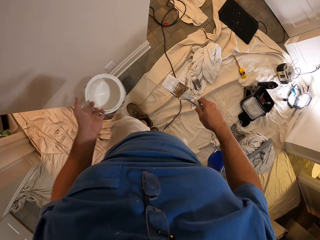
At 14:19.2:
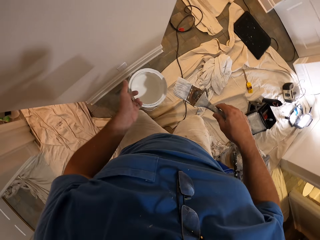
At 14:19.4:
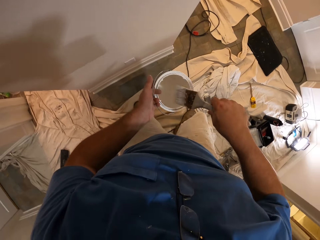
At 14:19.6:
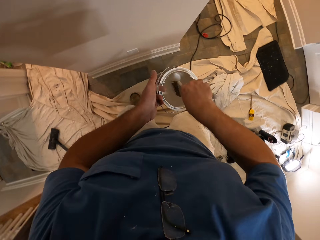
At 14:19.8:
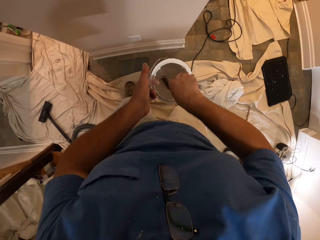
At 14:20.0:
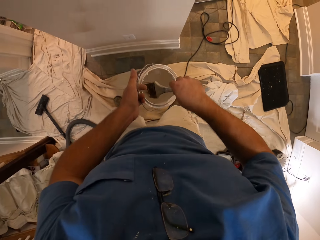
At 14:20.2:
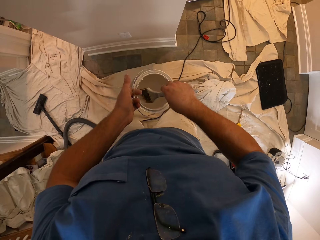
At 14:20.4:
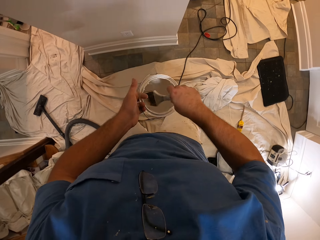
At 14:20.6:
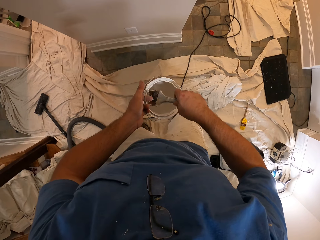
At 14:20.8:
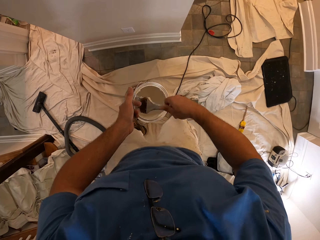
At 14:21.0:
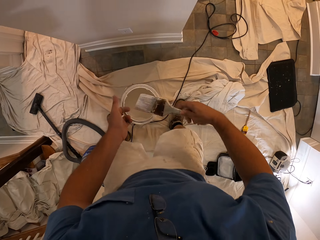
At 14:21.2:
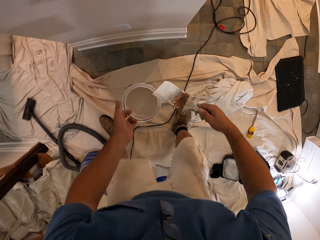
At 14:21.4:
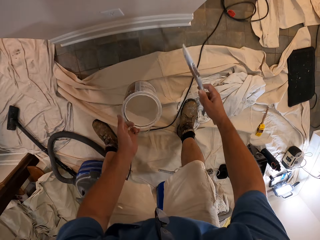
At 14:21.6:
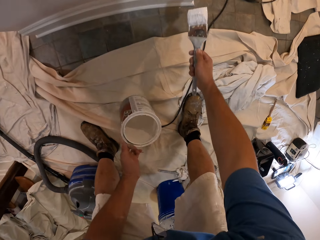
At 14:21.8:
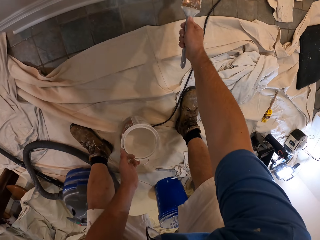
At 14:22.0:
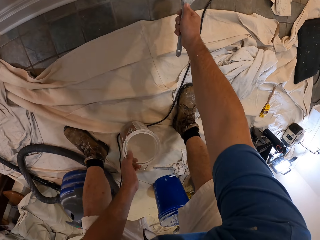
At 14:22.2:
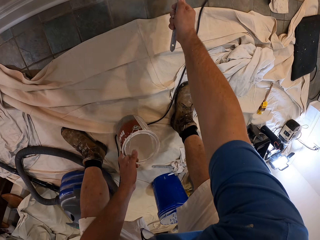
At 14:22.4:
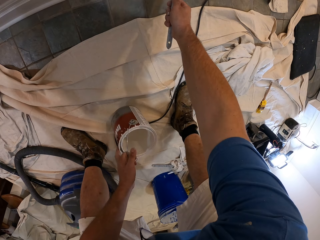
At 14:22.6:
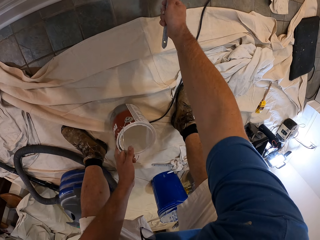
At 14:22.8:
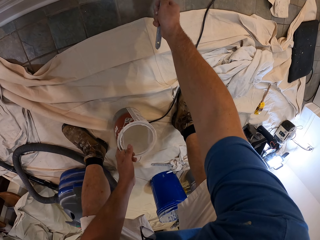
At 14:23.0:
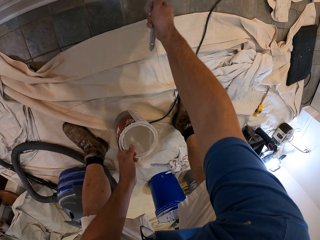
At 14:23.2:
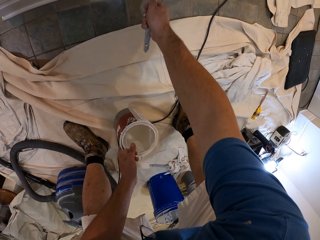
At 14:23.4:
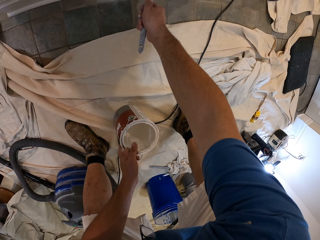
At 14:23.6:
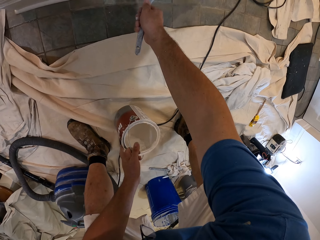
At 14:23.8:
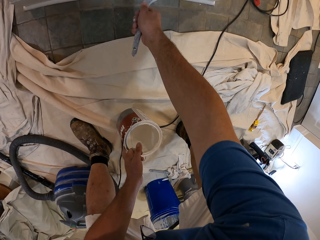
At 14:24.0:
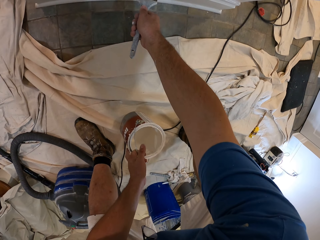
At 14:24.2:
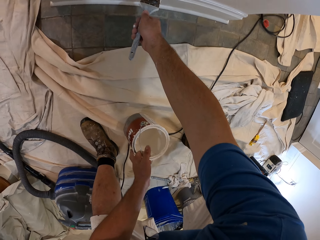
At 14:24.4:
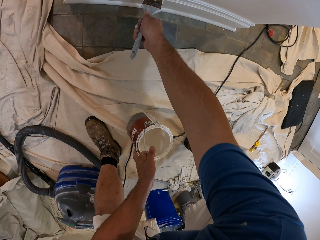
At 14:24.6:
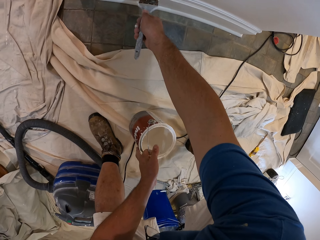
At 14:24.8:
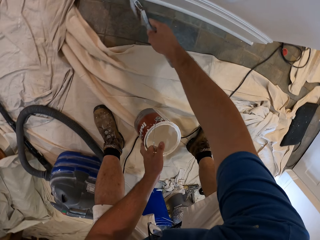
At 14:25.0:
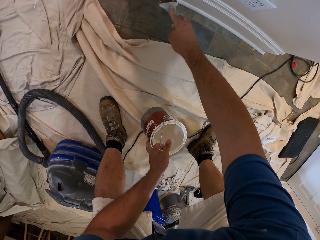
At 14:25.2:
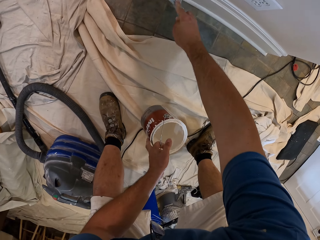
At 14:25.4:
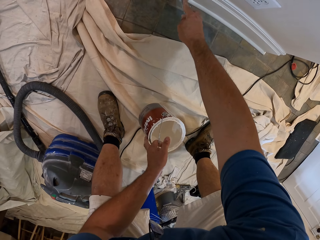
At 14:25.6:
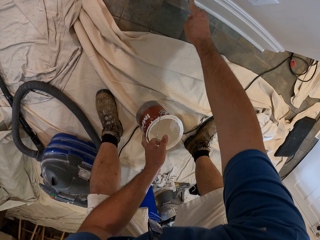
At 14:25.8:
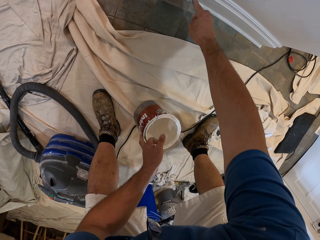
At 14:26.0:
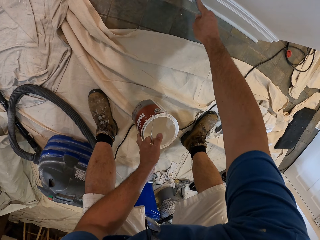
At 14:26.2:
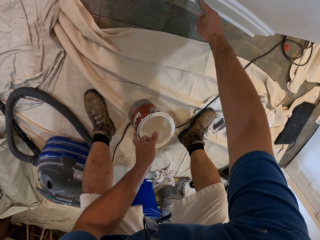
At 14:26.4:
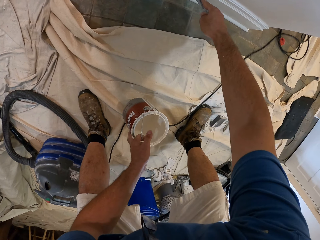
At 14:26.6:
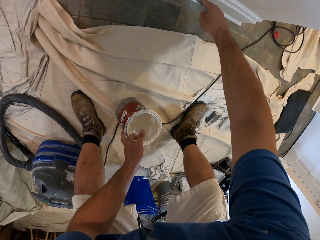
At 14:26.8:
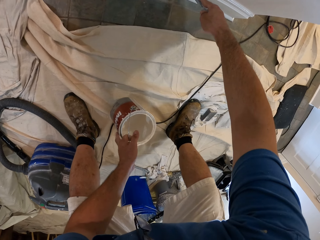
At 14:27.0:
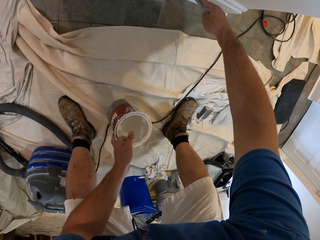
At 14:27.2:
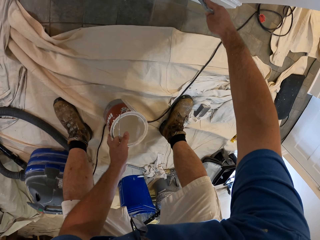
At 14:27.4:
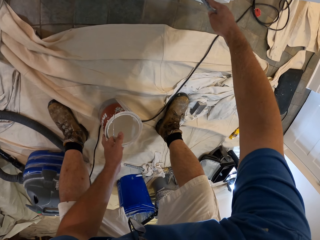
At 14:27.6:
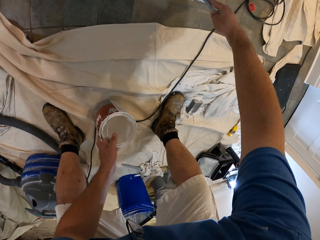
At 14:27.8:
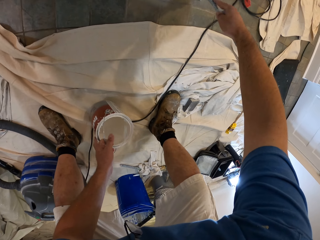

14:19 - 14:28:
The camera wearer dips the paint brush in the bucket of paint. They paint the baseboard with the paint brush.

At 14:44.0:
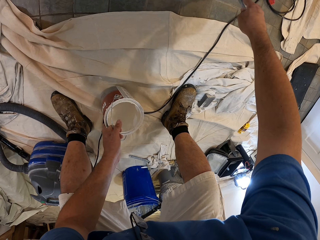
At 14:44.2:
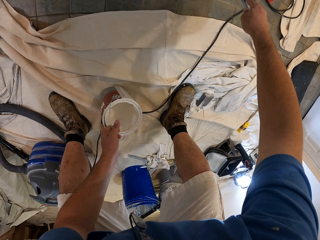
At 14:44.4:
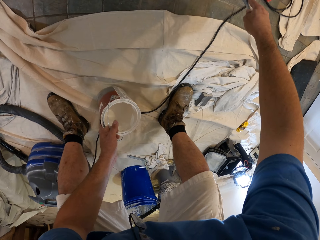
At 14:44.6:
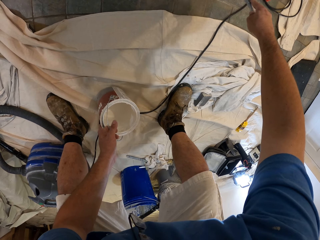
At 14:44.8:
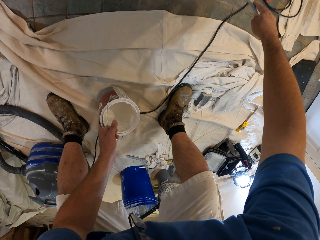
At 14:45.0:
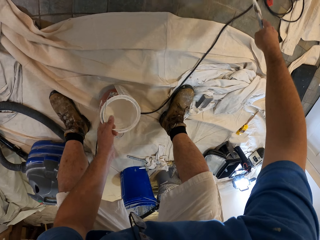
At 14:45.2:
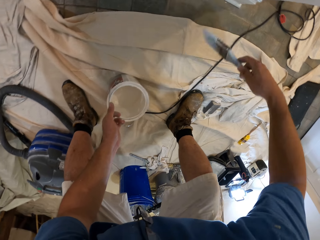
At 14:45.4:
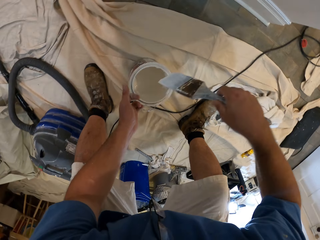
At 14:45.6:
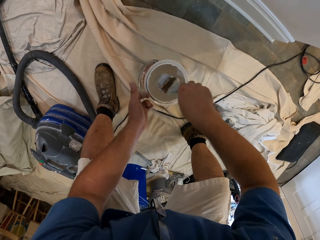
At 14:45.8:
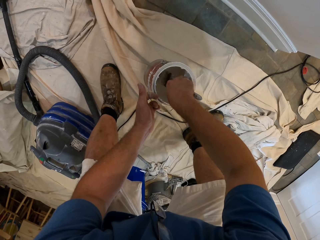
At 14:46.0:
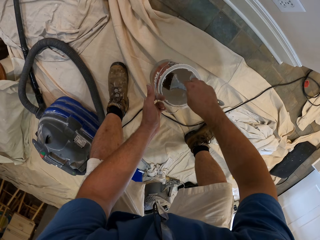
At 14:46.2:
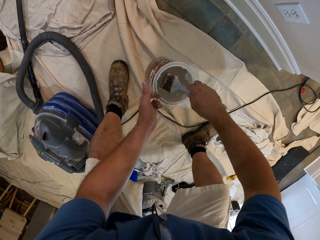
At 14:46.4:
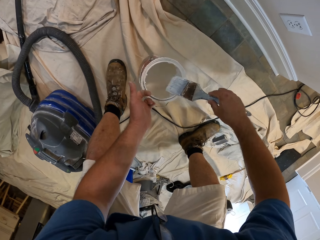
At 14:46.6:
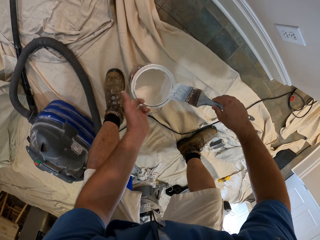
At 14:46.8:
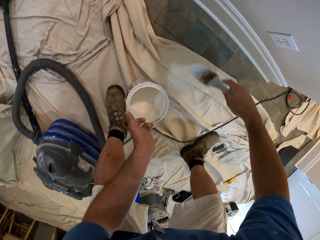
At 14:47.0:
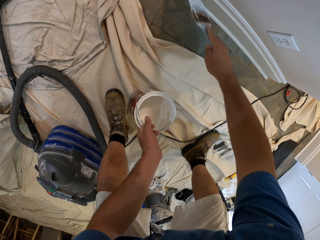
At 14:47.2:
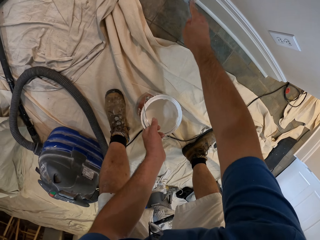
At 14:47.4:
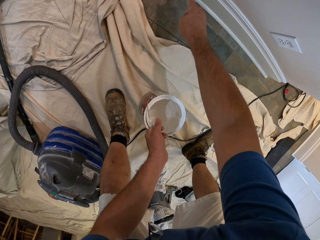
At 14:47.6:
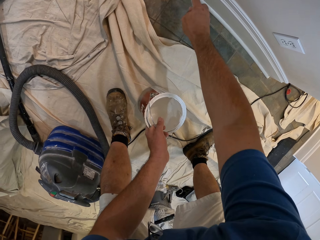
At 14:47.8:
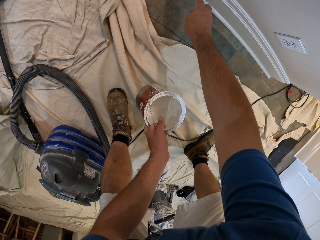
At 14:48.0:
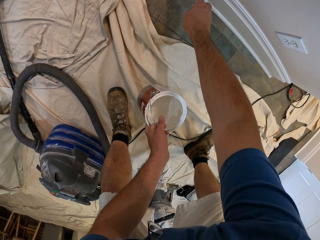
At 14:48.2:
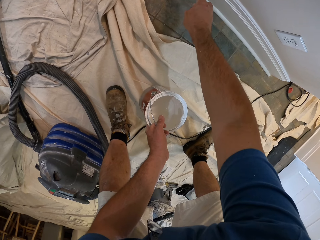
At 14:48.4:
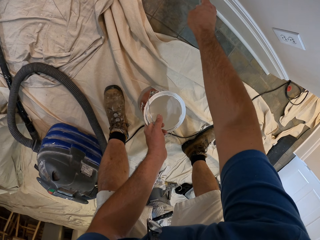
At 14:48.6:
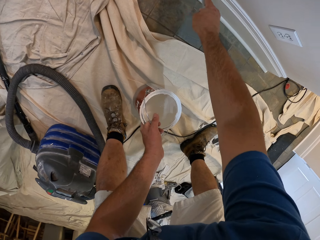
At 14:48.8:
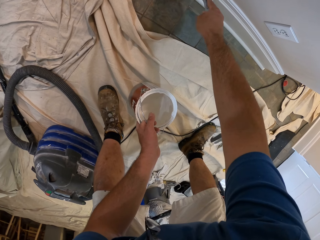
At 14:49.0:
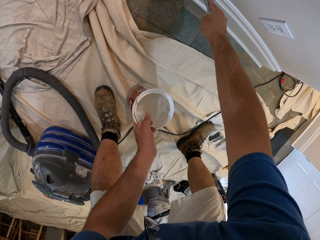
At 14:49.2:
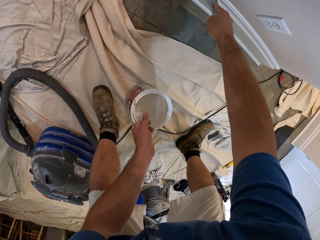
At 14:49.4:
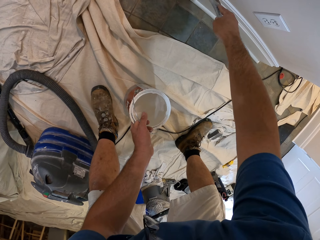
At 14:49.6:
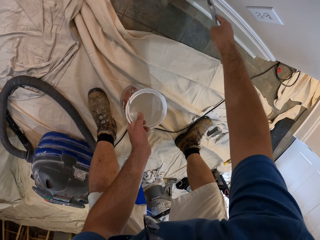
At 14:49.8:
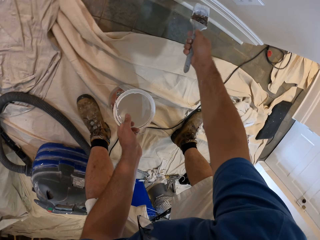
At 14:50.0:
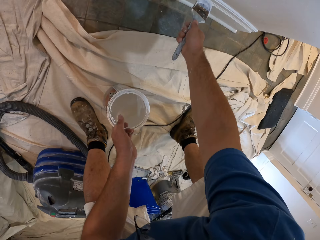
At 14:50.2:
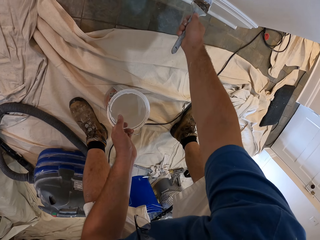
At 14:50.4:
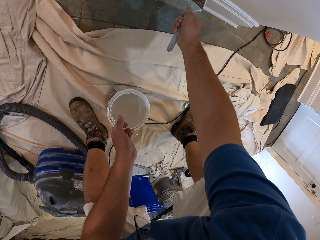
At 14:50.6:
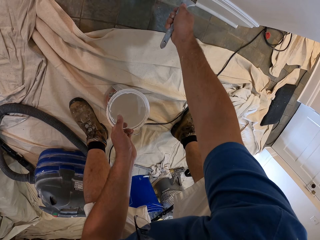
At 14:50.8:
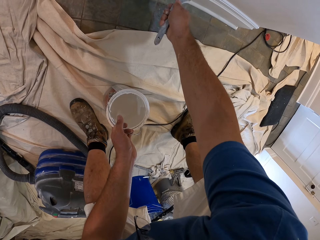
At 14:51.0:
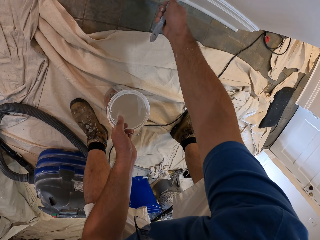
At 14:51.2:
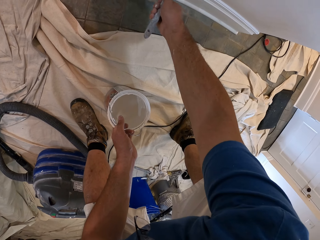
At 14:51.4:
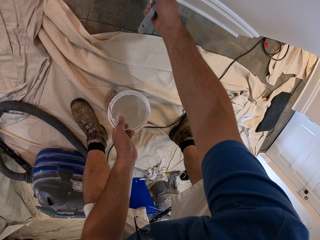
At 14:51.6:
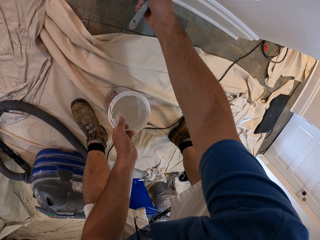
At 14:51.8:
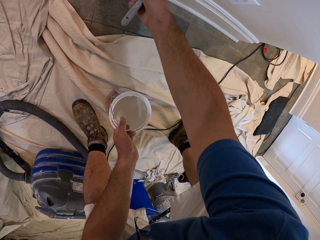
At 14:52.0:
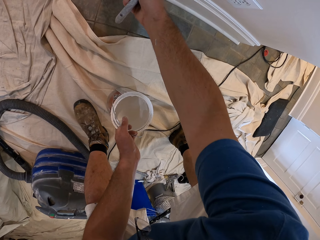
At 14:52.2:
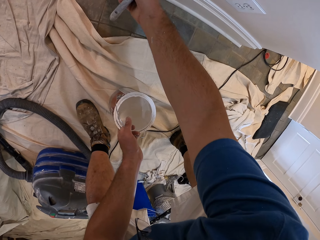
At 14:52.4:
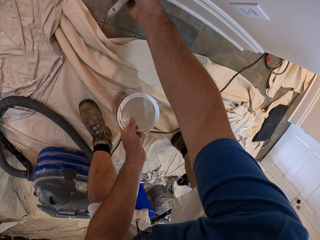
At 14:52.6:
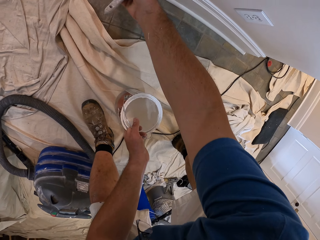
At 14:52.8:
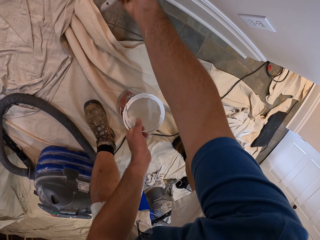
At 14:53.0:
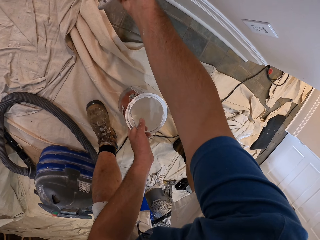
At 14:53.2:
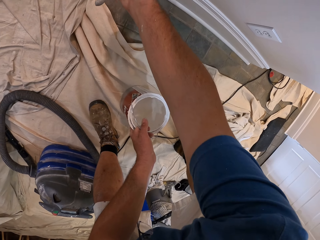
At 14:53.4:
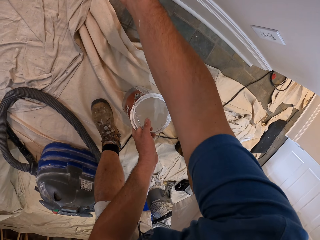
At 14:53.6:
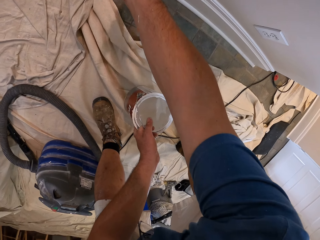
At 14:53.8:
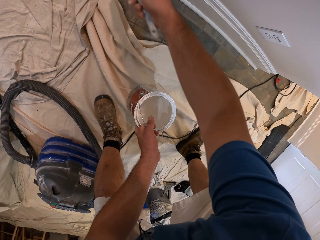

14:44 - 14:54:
The camera wearer dips the paint brush in the bucket of paint. They clean the paint brush with the top of the bucket of paint. They paint the baseboard with the paint brush.

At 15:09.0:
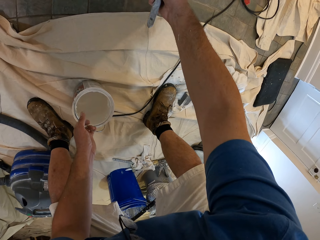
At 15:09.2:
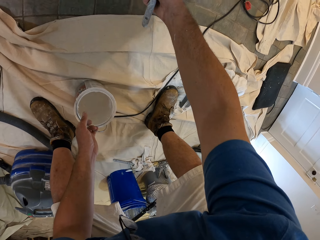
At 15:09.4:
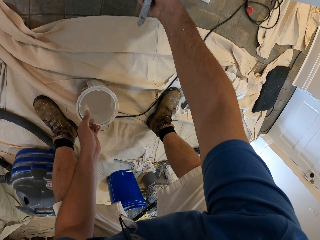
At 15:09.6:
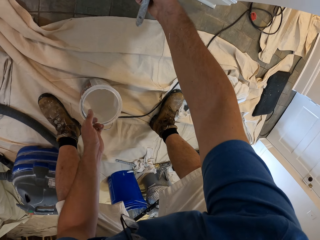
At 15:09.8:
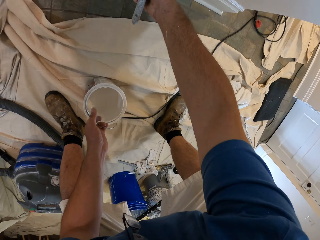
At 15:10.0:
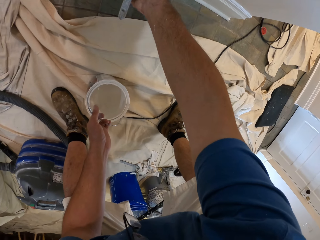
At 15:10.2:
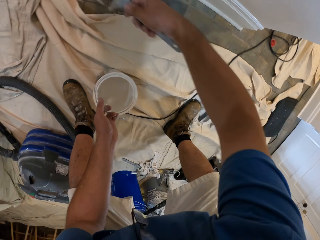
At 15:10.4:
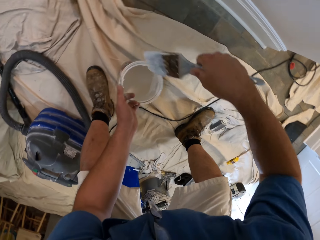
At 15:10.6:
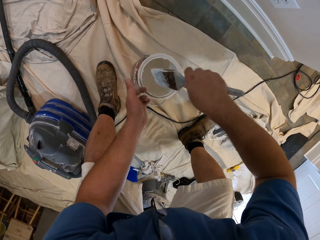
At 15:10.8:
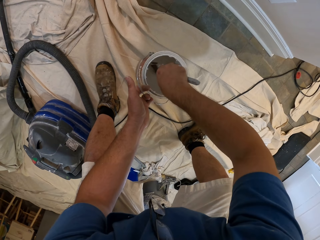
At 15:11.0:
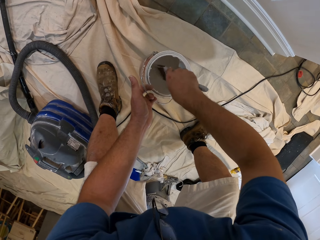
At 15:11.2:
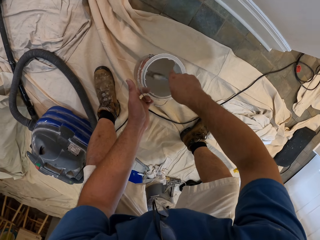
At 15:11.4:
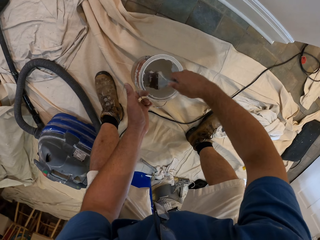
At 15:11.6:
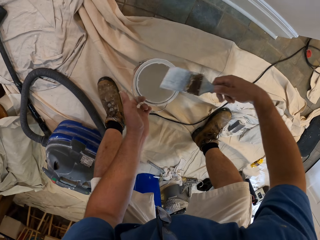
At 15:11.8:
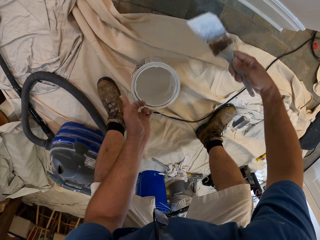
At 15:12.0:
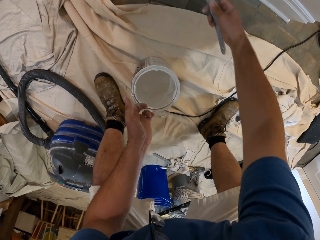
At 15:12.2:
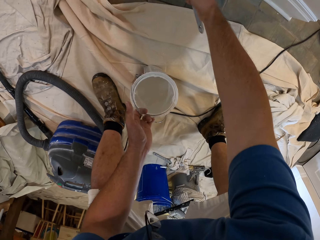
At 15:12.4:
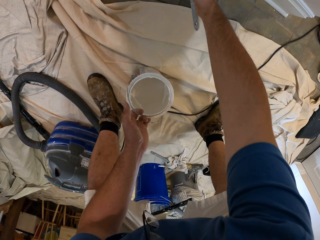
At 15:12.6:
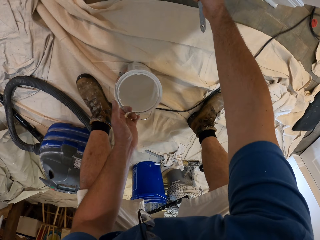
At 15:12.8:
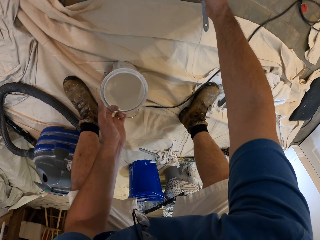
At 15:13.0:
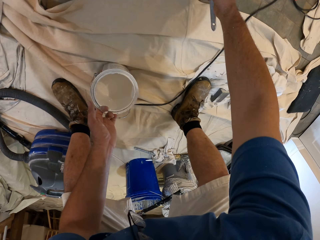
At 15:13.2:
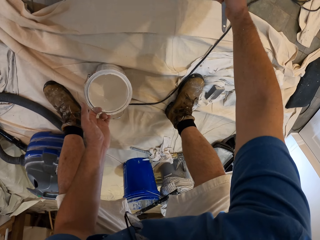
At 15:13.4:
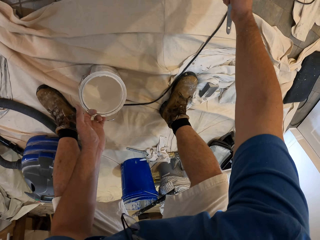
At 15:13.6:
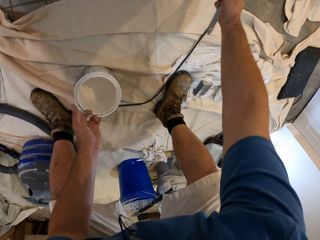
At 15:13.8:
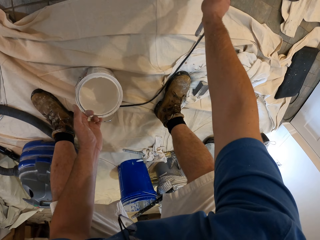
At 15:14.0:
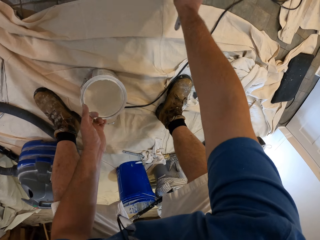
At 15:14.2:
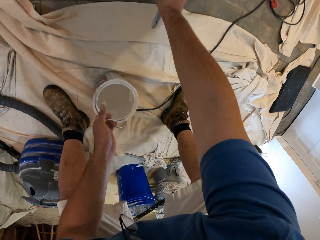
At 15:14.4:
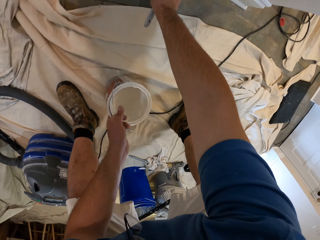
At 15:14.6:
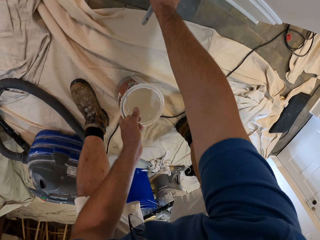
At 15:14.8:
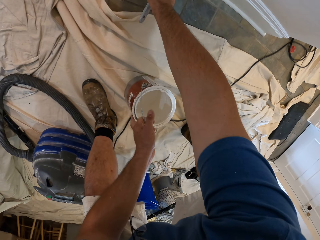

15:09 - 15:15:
The camera wearer dips the paint brush in the bucket of paint. They paint the baseboard with the paint brush.
